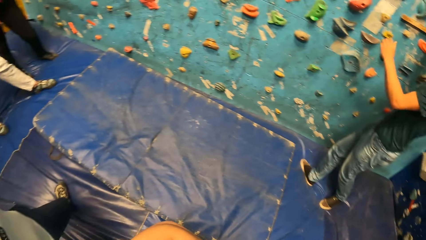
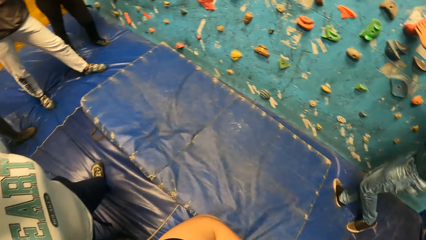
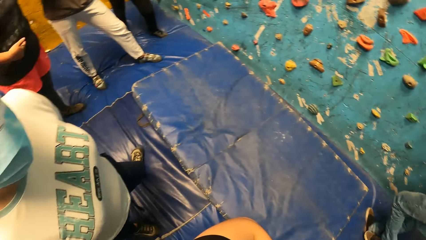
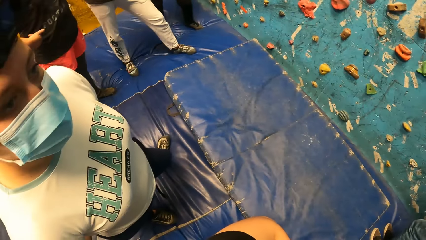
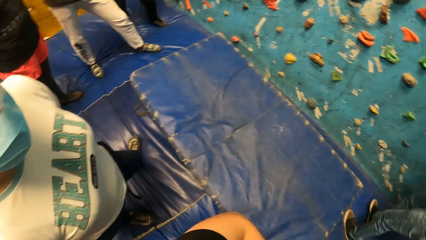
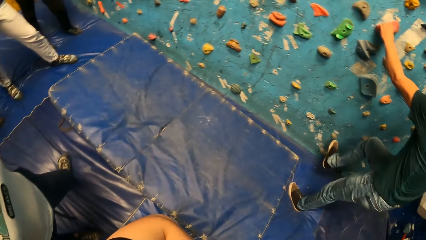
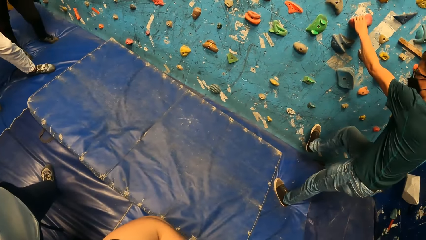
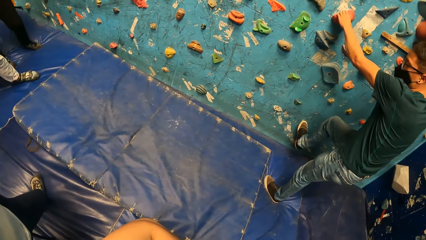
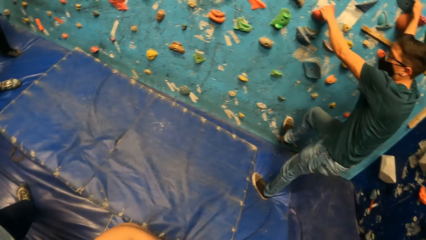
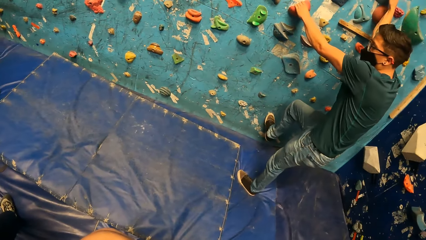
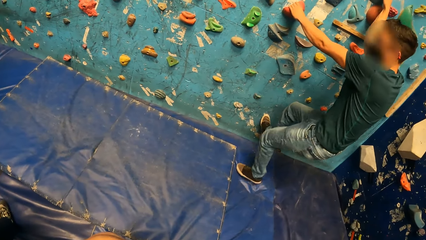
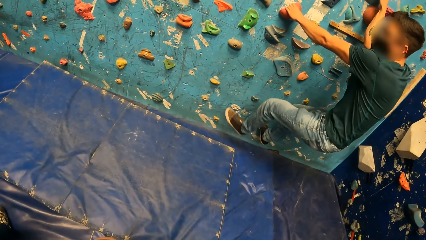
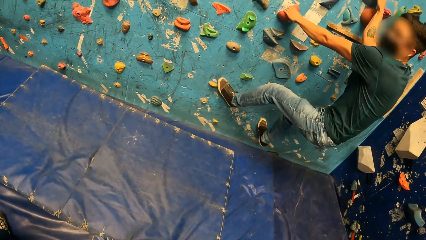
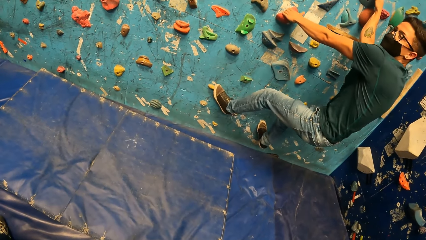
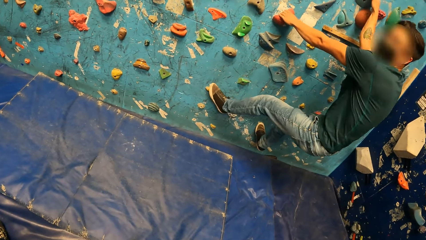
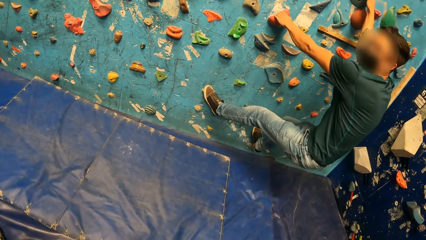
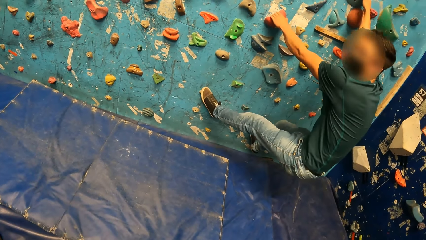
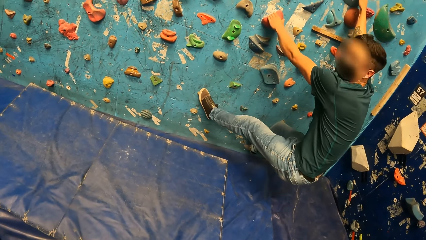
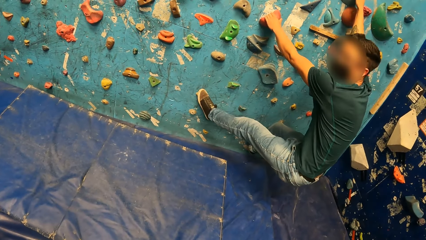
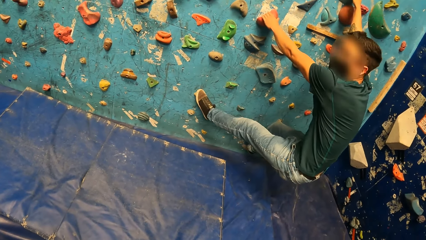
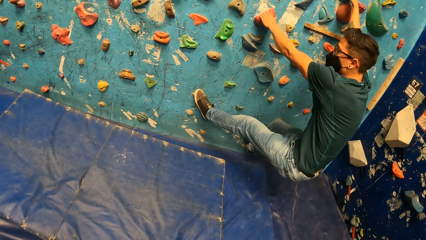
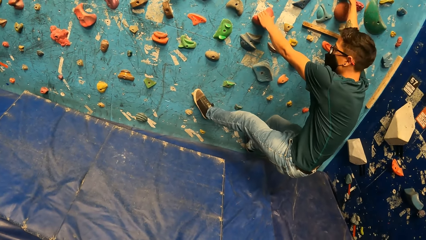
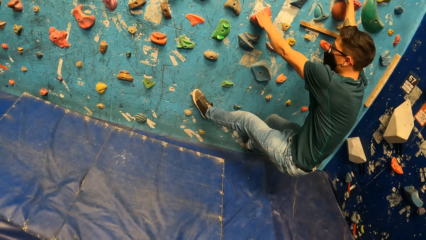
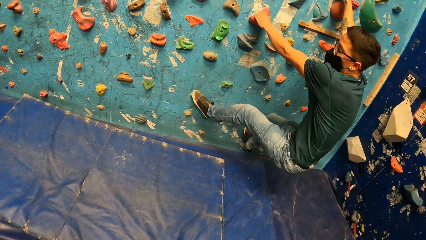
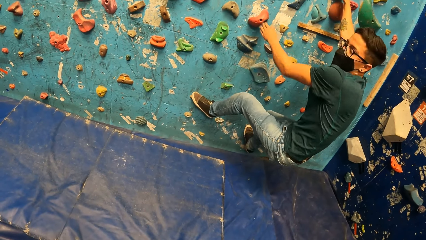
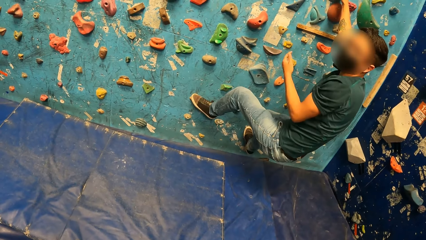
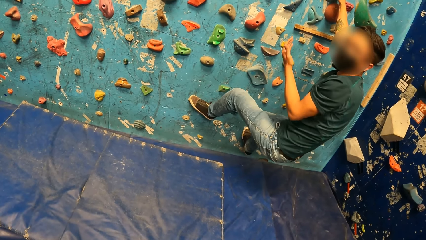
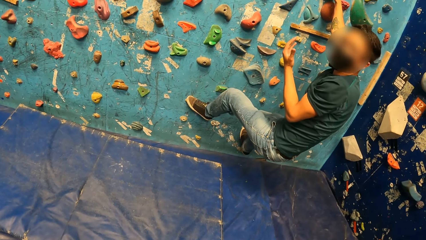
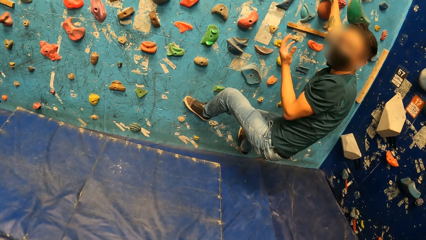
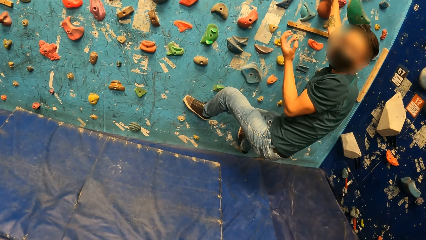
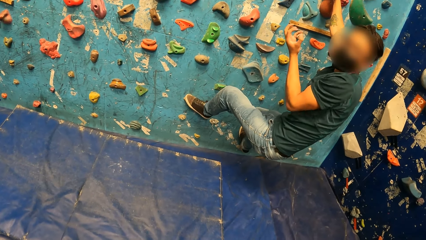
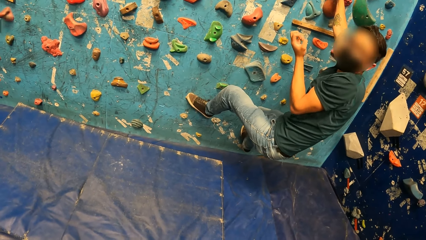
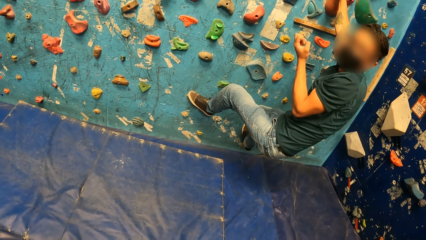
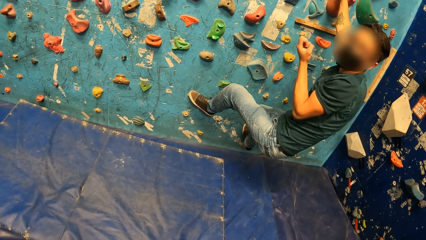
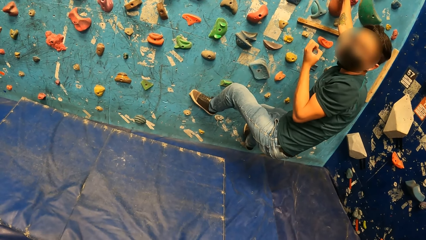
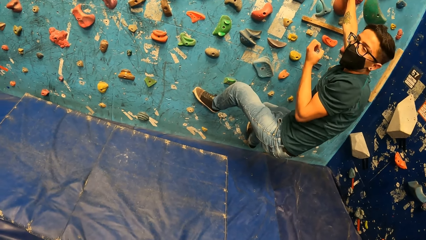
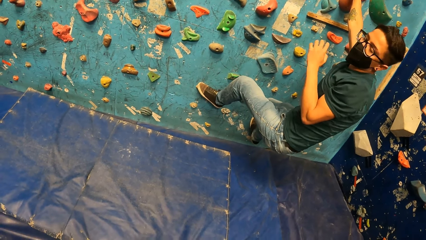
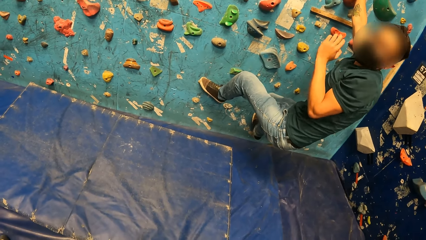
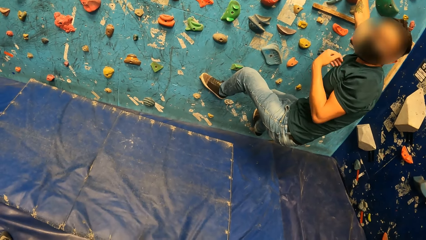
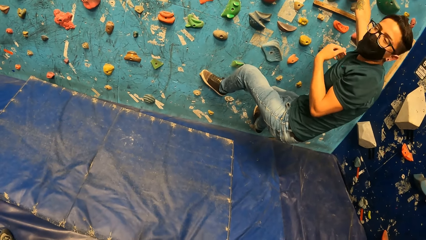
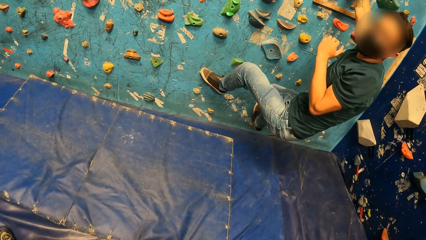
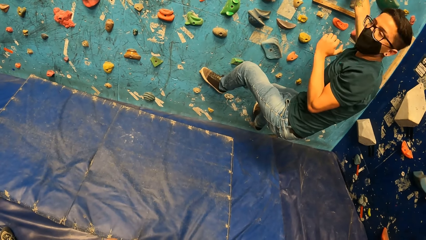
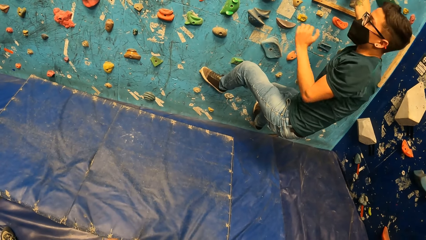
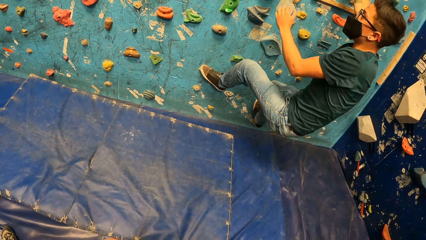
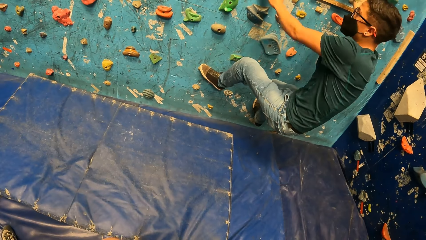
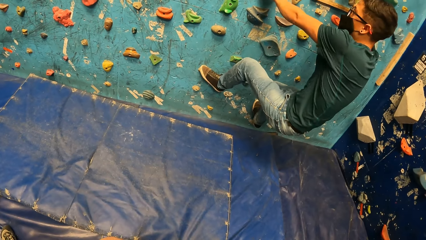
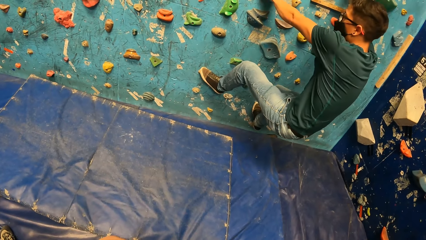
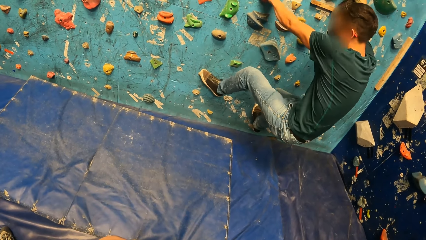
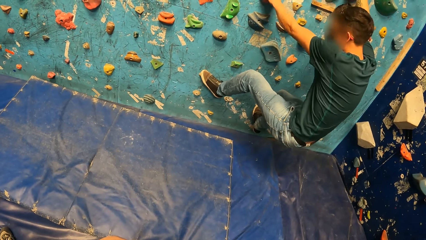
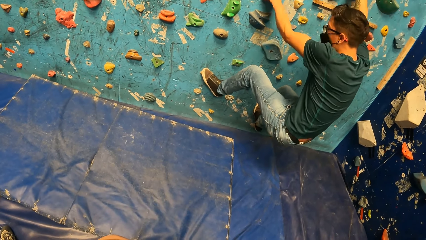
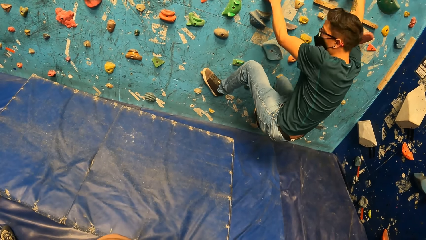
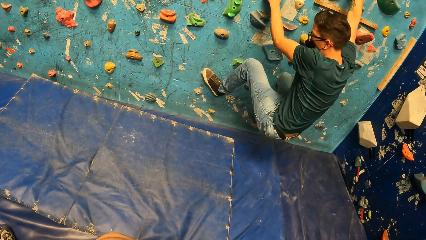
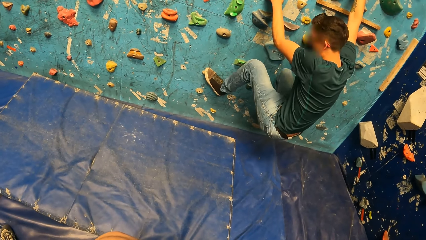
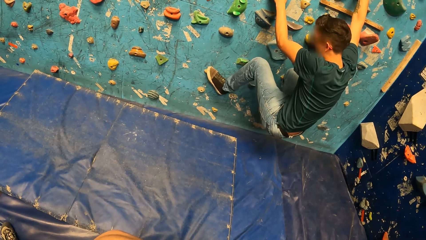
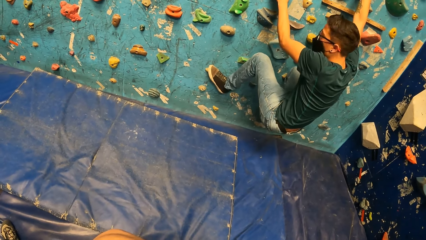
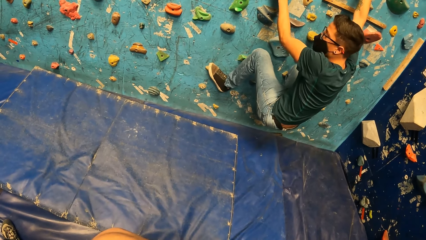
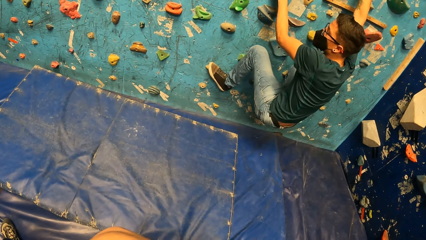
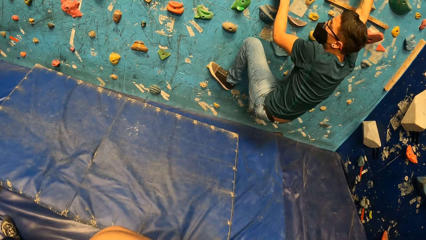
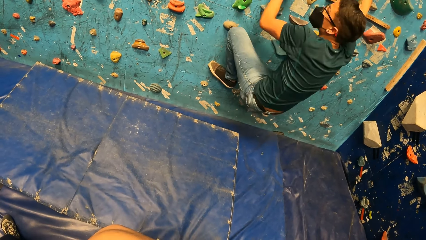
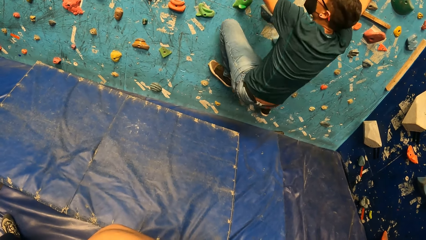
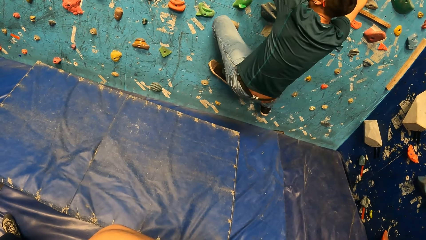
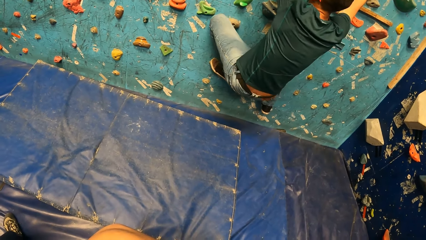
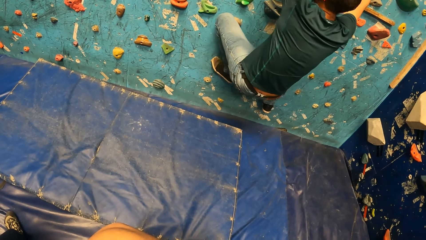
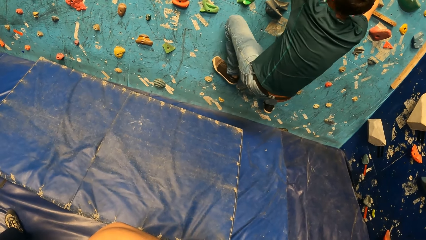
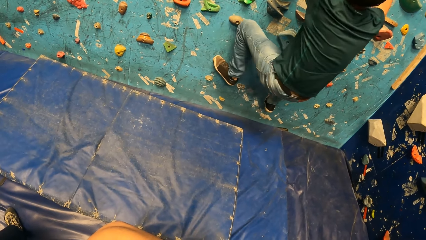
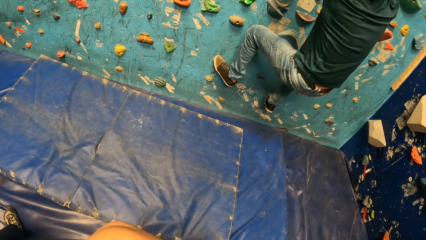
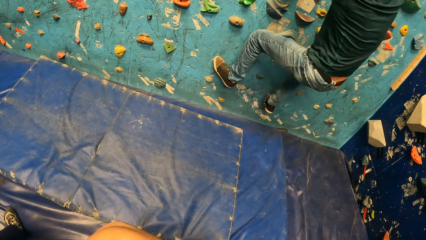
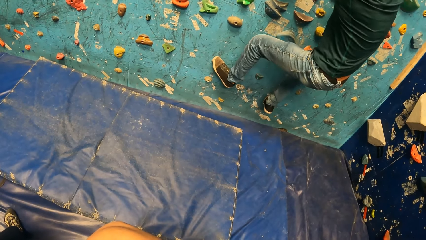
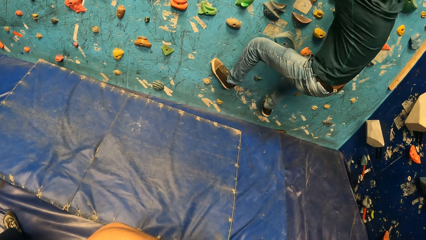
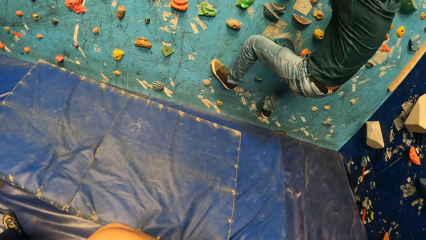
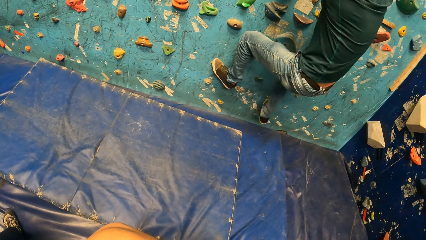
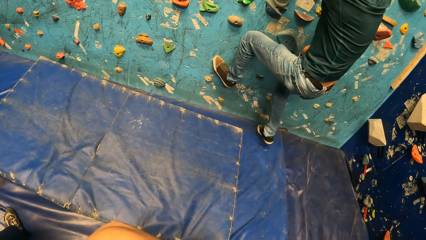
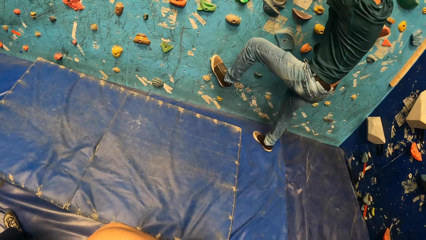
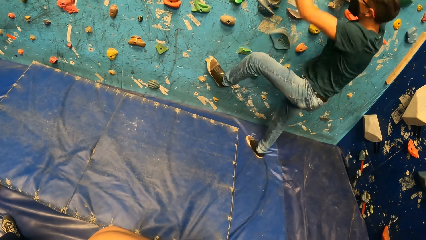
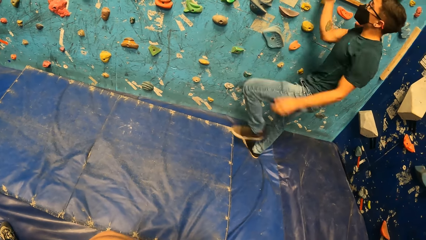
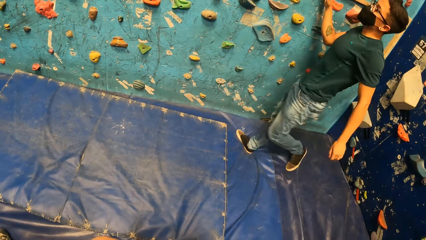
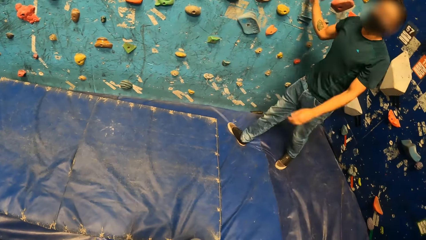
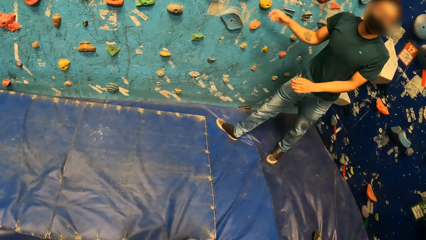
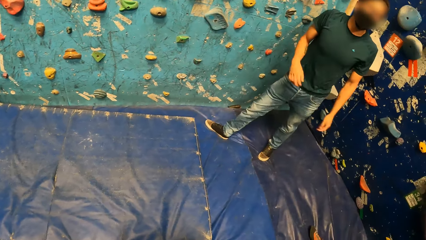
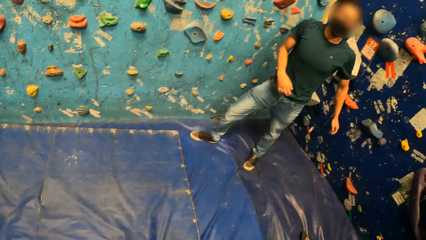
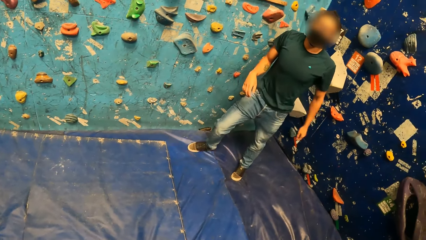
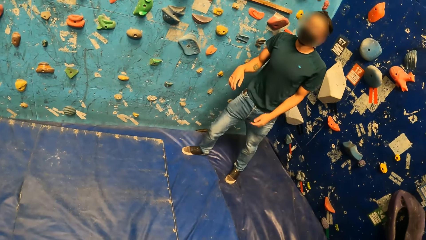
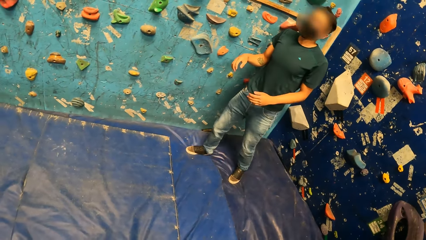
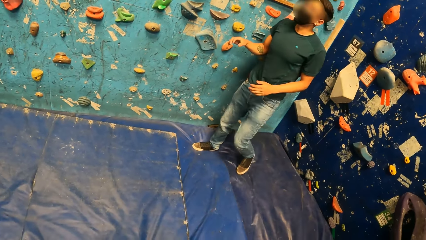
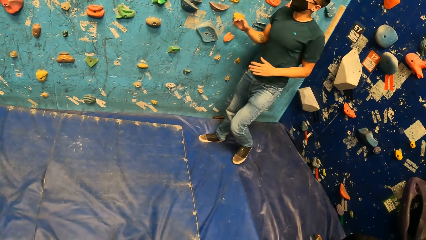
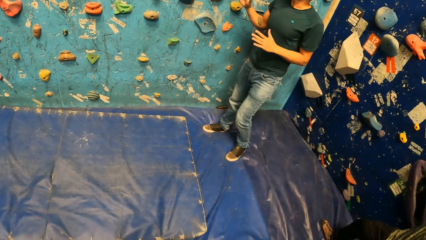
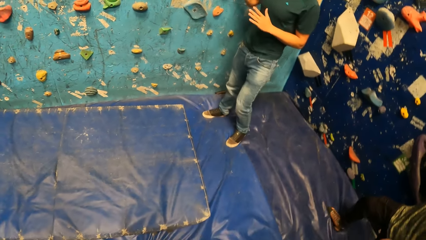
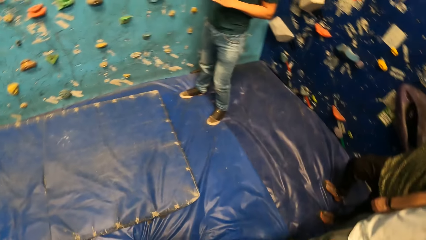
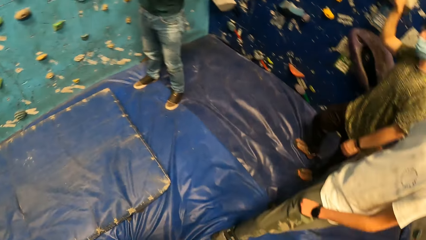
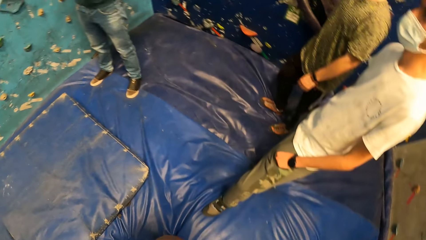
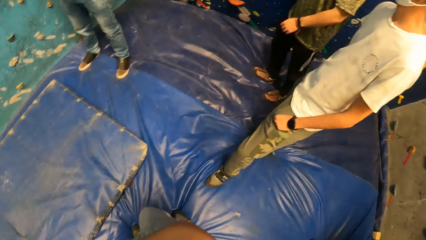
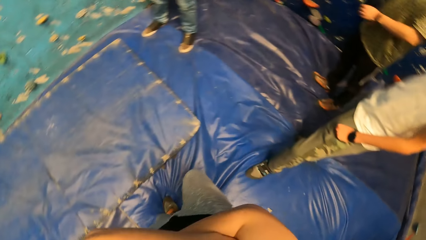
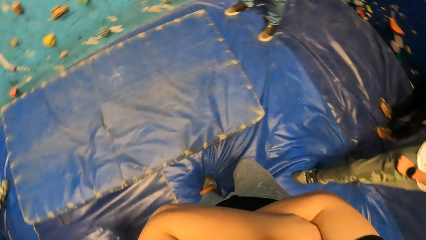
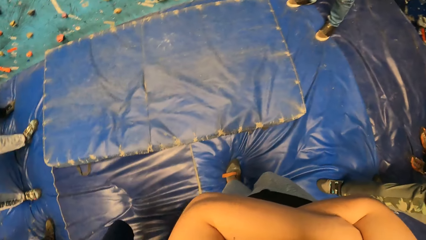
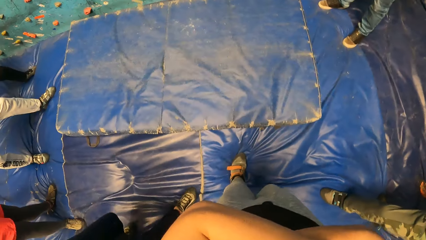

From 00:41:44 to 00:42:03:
The camera wearer turns around the room. A man climbs on the climb wall. The camera wearer stares at the man. The man converses while on the climb wall. The man bends while on the climb wall. The man climbs down the climb wall. The man converses in the climb wall room.
